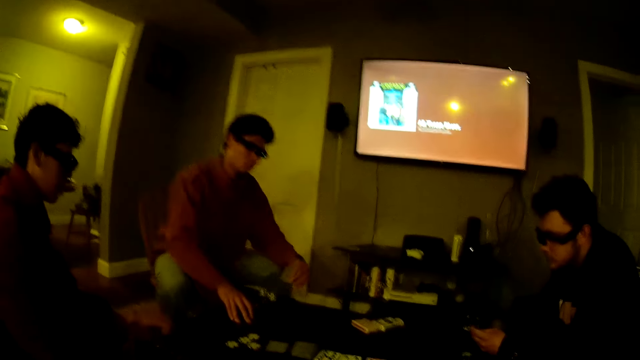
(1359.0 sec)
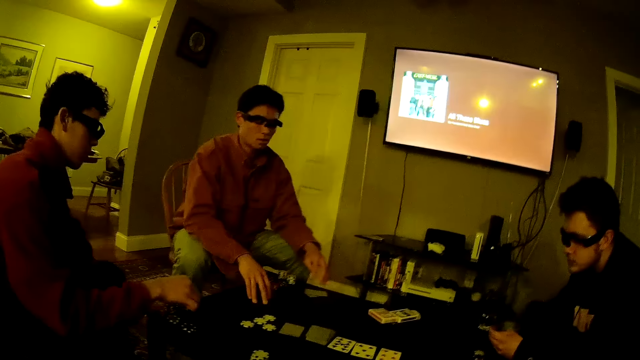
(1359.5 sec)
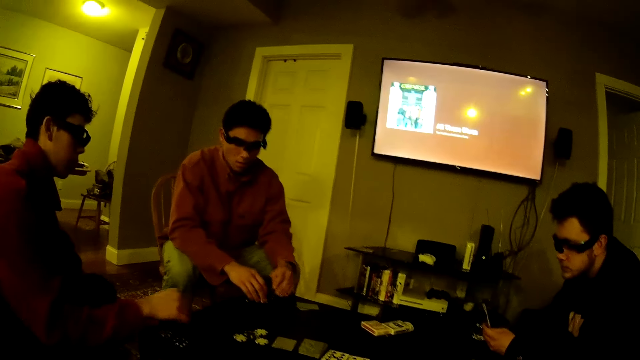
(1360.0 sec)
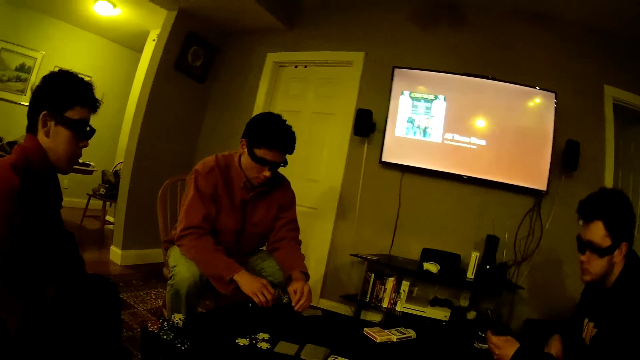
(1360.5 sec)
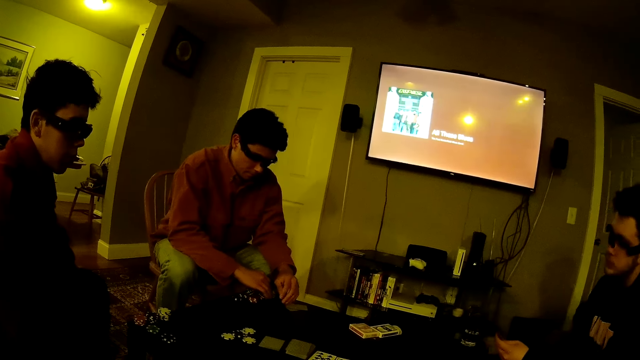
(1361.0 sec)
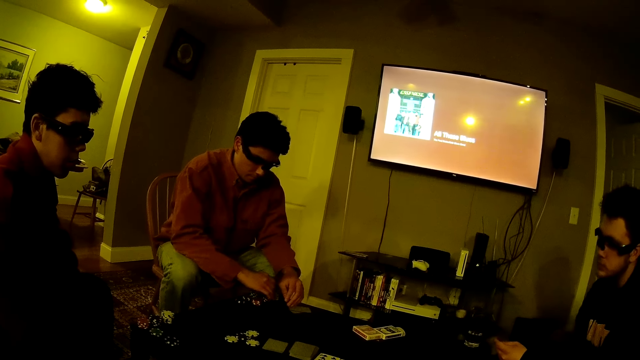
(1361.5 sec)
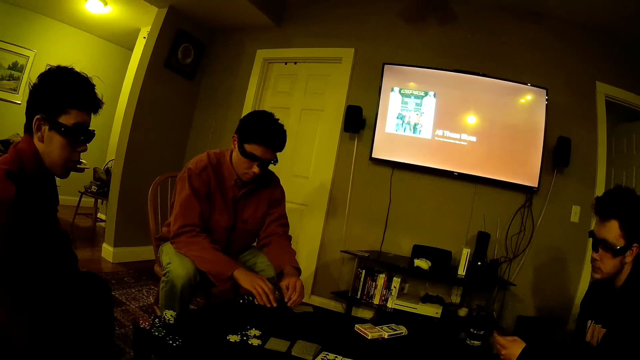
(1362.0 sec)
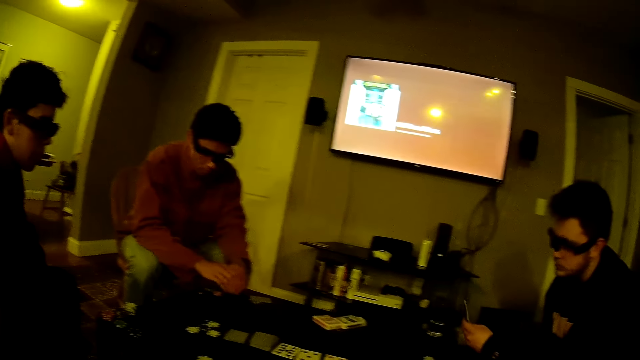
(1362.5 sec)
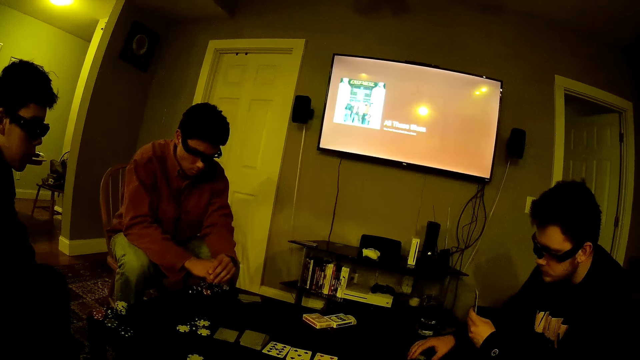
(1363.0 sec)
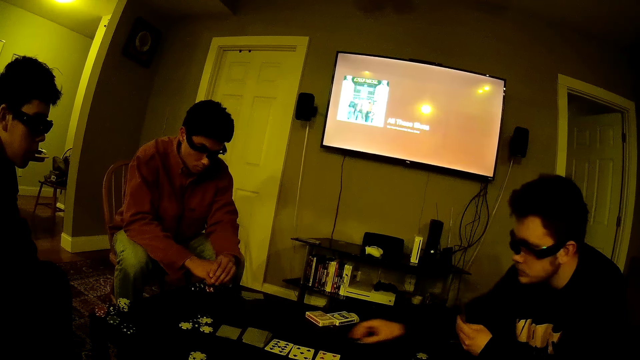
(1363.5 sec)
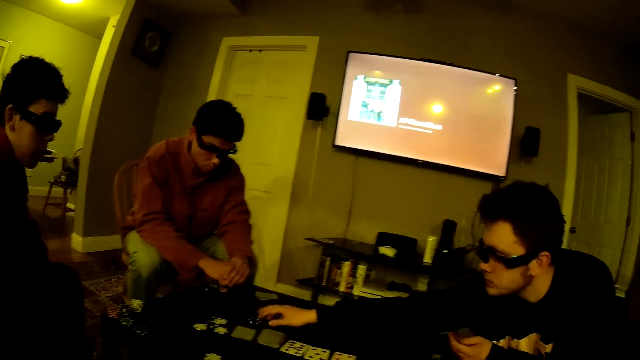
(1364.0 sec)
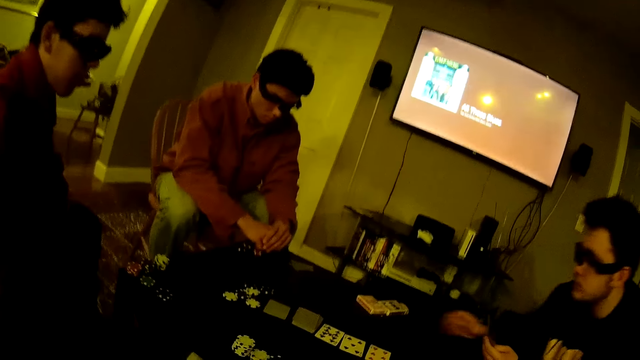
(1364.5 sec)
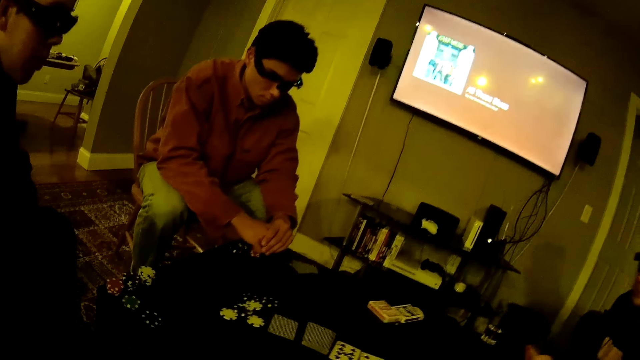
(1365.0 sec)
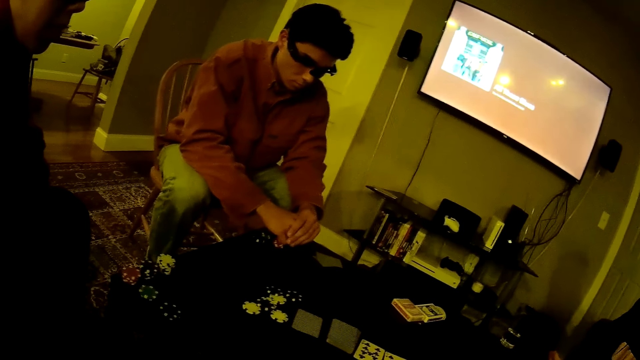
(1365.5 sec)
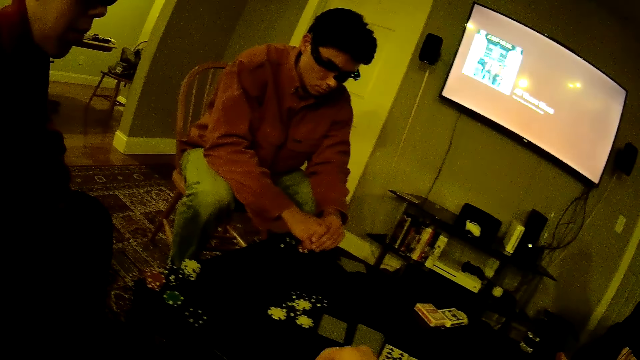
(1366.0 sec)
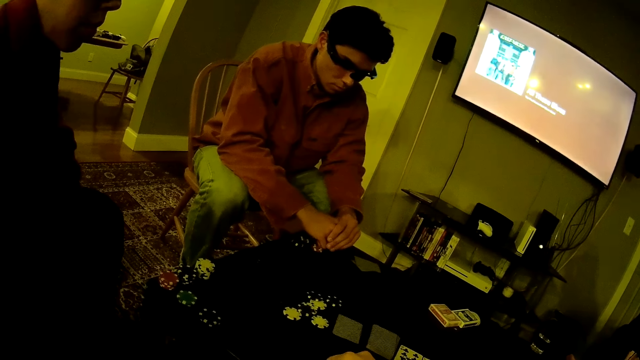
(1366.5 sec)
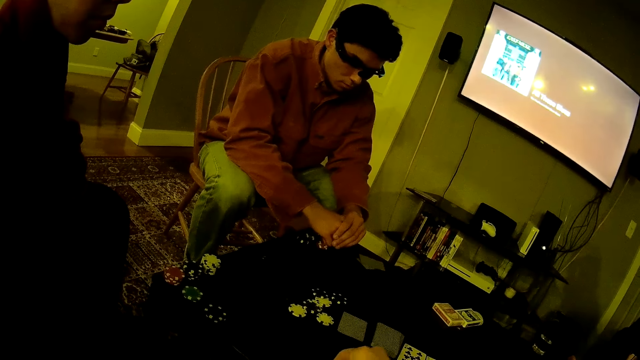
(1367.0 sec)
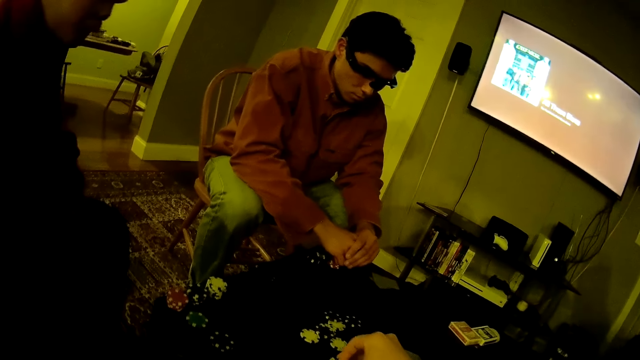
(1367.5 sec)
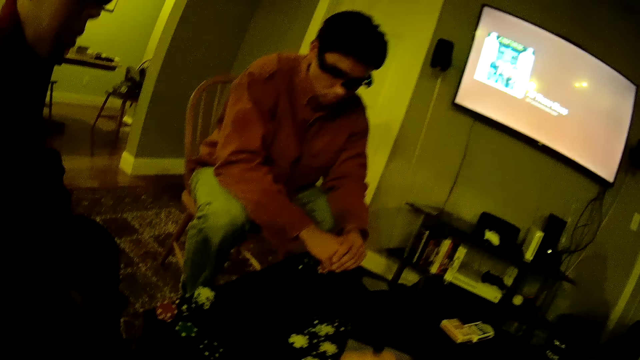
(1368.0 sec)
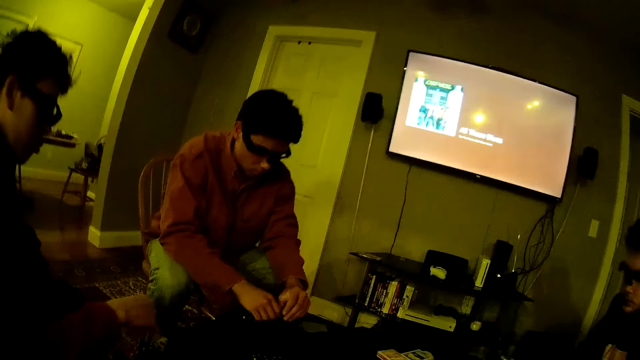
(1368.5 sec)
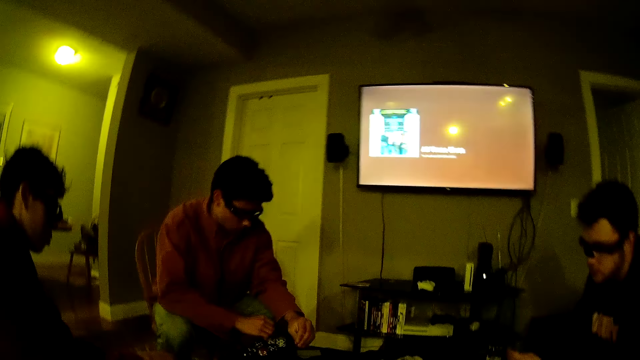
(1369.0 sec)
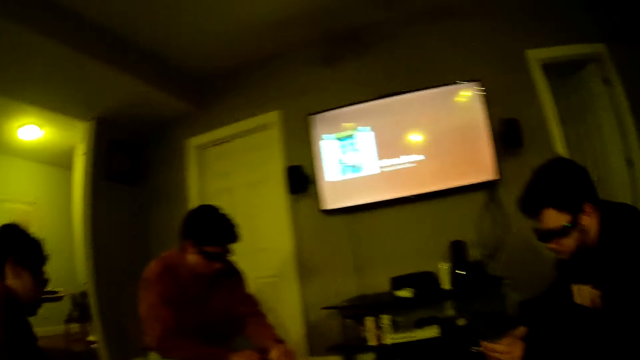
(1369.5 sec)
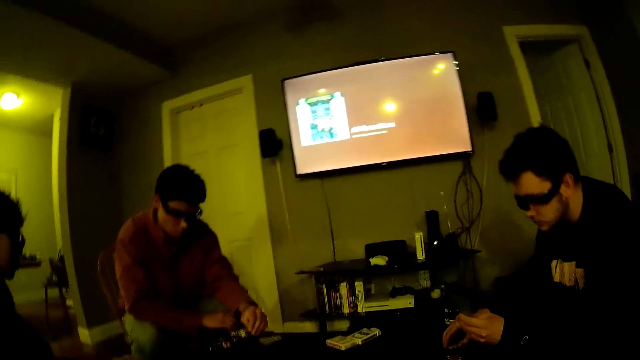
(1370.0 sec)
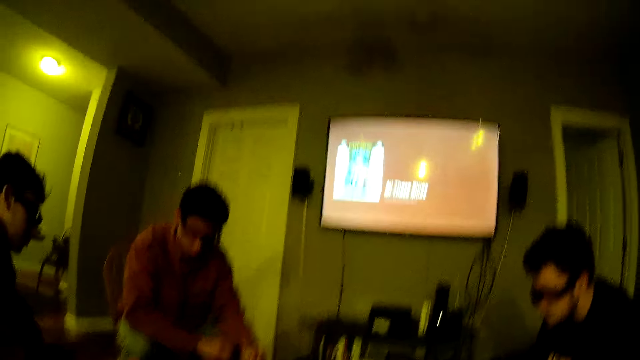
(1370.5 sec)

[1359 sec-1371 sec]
A man drops the cards on the table with his left hand. Another man drops a poker chip on the table with his right hand. The first man picks up a poker chip from the pile of poker chips on the table with his right hand and drops the poker chip on the table with his right hand. A third man picks up a poker chip from the pile of poker chips on the table with his right hand and drops the poker chip on the table with his right hand. A man puts the card on the table. The camera wearer picks up a poker chip from the table with his right hand. He drops the poker chip on the table with his right hand. Someone drops the chip on the table. The camera wearer converses with the first man, the third man and another man.

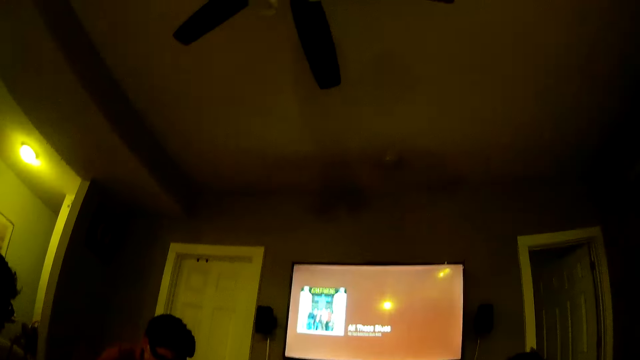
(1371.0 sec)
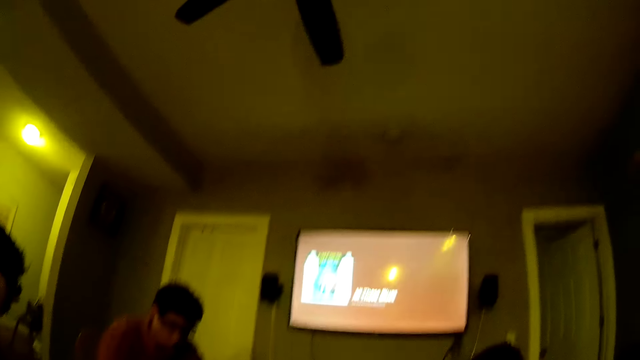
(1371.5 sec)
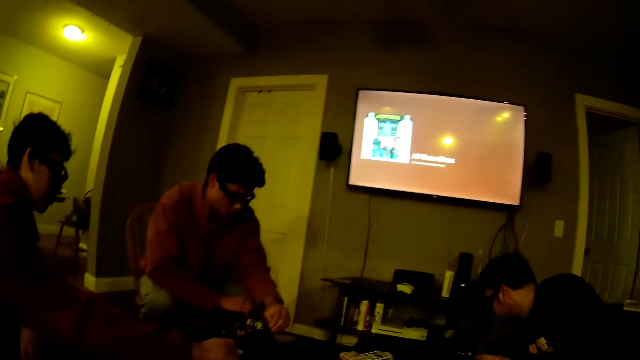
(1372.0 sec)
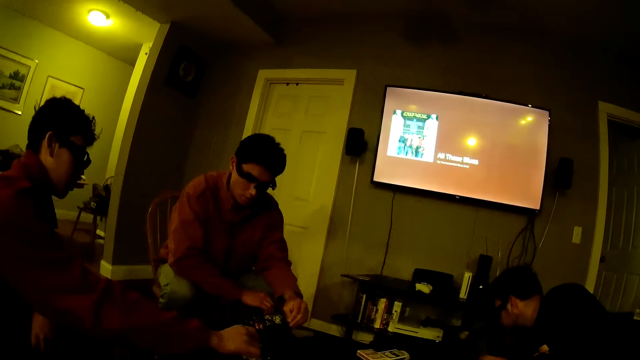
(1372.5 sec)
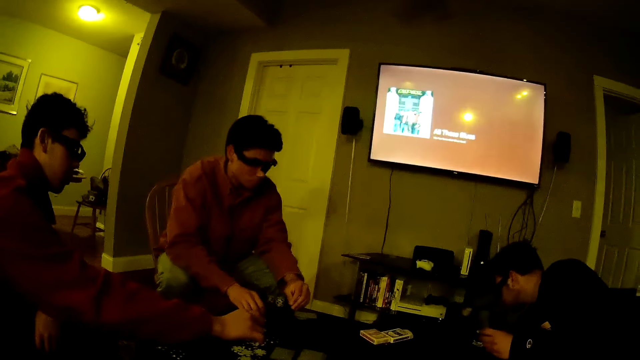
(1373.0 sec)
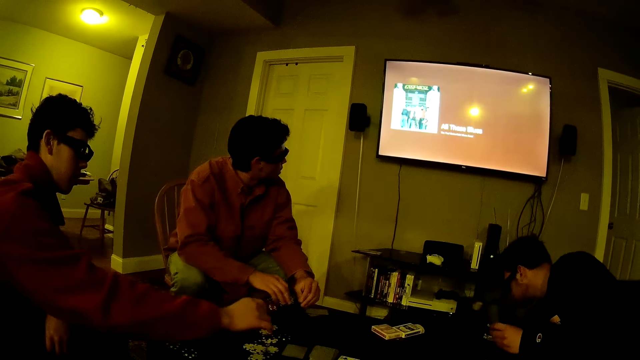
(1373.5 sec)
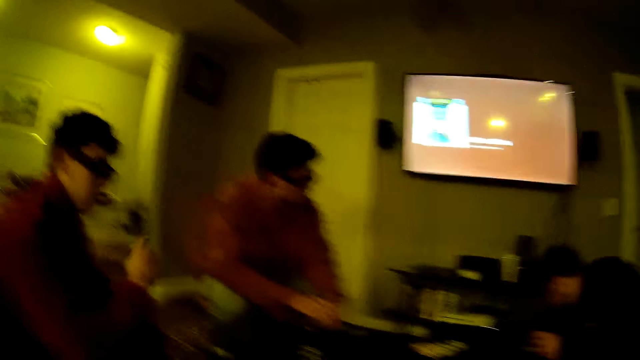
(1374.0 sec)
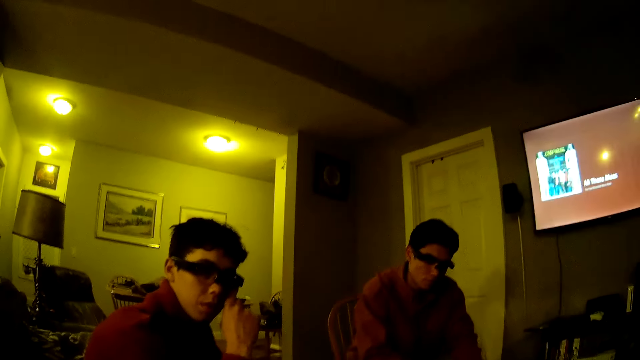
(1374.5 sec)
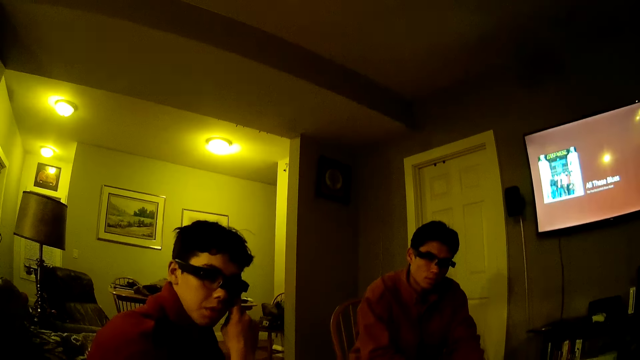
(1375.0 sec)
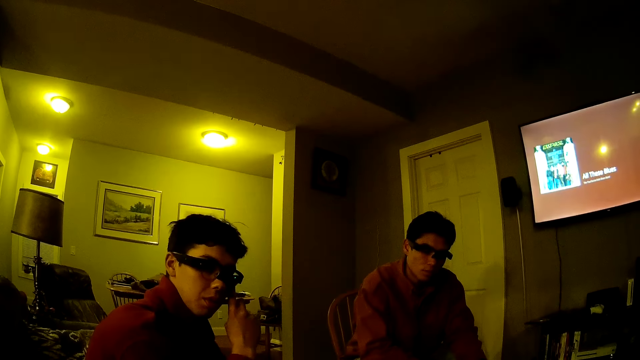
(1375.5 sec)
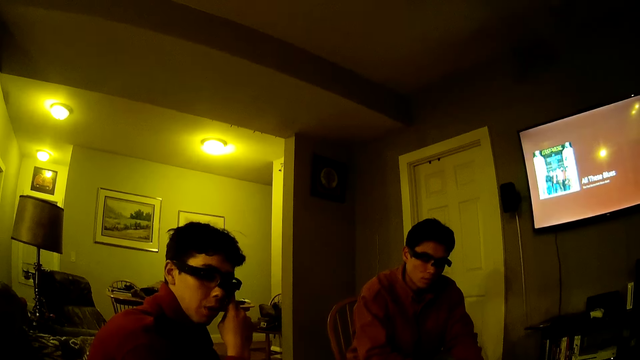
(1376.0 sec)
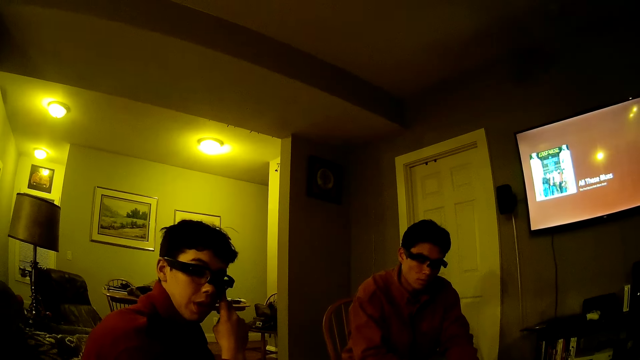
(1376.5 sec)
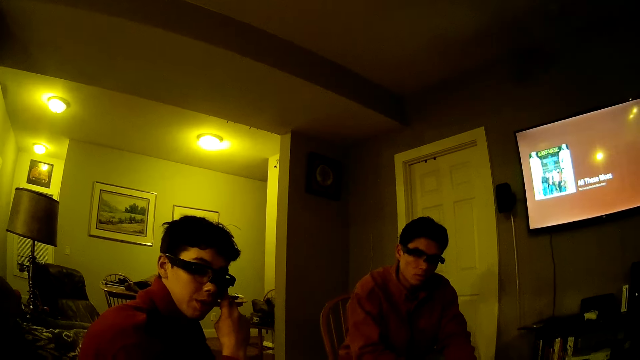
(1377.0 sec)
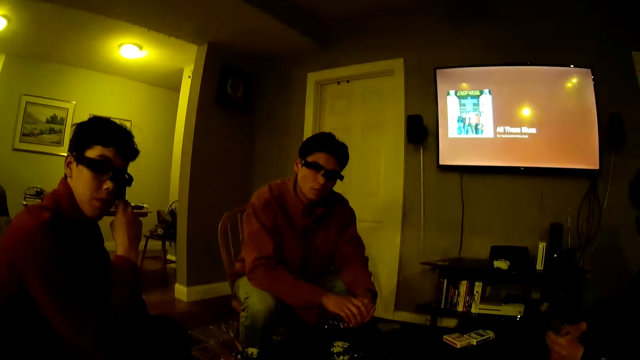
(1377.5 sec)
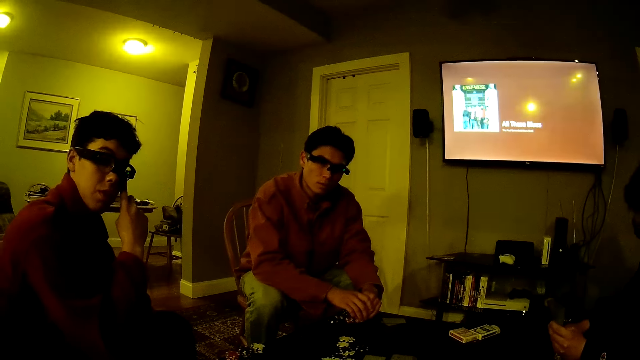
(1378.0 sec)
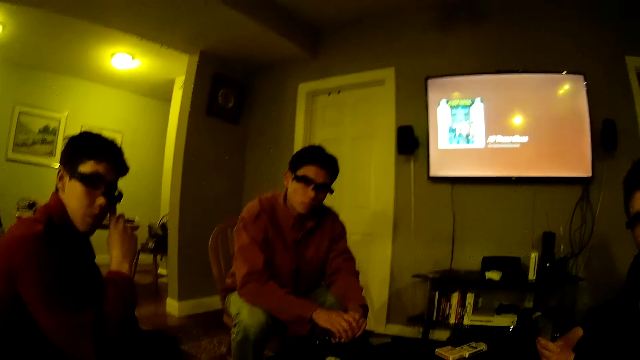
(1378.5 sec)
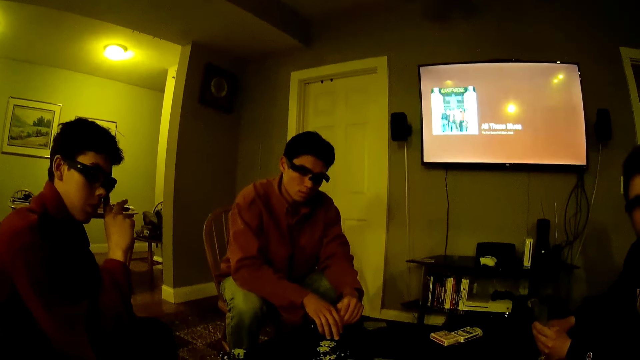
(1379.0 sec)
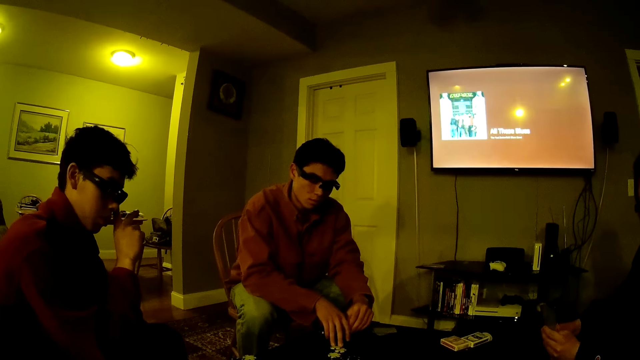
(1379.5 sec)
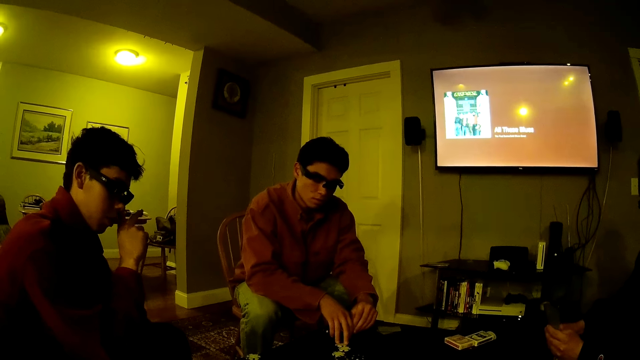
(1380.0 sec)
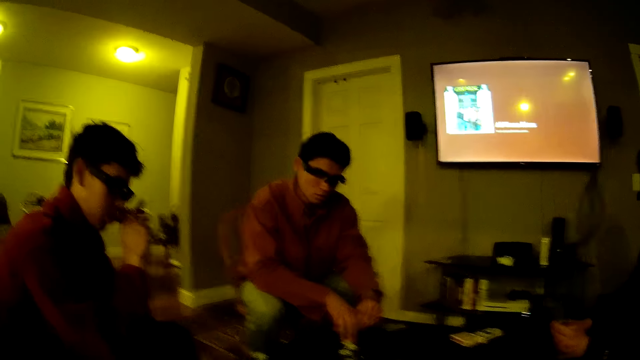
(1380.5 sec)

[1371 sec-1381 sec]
A man drops the poker chip on the table with his right hand. Another man touches the cards on the table. A third man drops the poker chip on the table with his right hand. Someone drops the cards on the table. The second man touches his shades.
